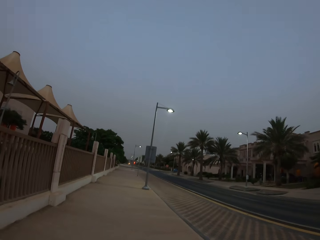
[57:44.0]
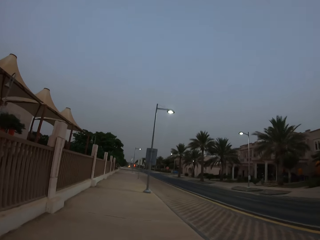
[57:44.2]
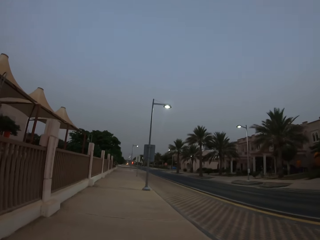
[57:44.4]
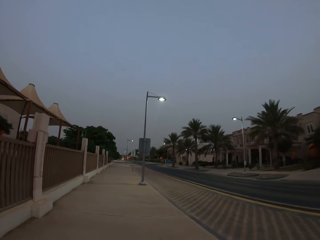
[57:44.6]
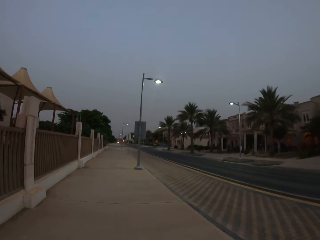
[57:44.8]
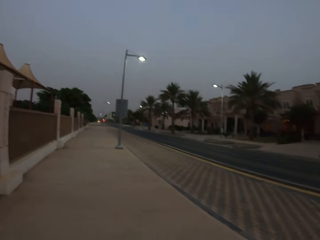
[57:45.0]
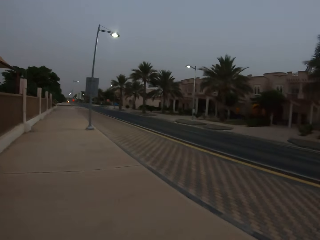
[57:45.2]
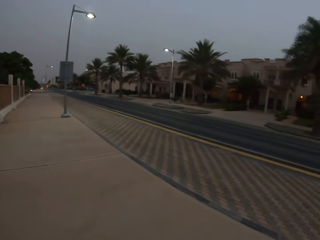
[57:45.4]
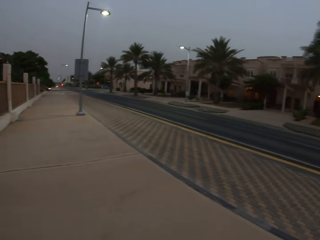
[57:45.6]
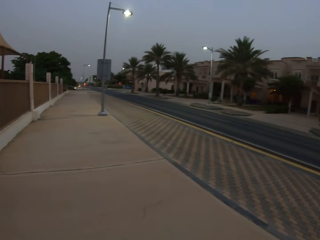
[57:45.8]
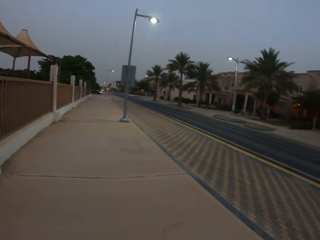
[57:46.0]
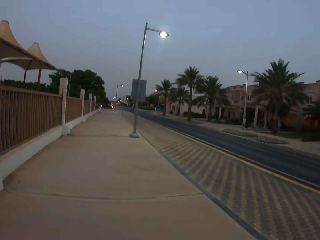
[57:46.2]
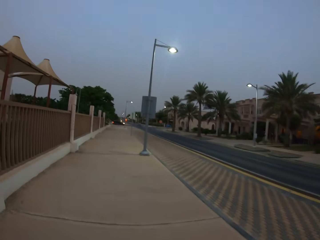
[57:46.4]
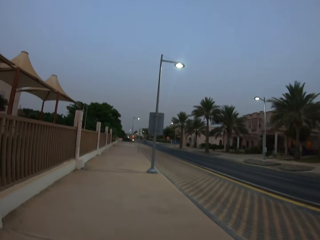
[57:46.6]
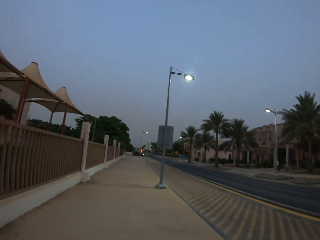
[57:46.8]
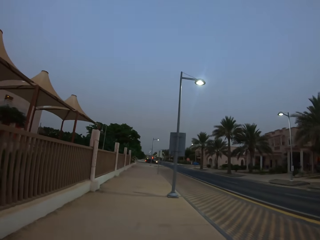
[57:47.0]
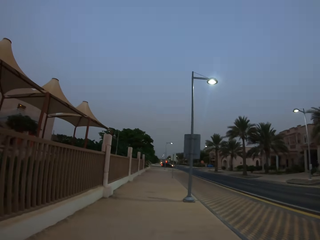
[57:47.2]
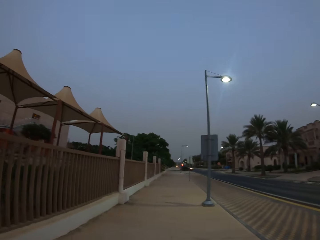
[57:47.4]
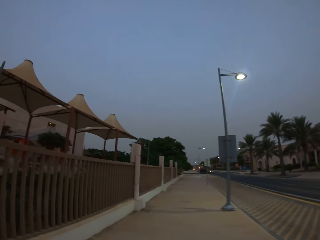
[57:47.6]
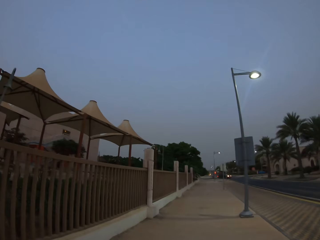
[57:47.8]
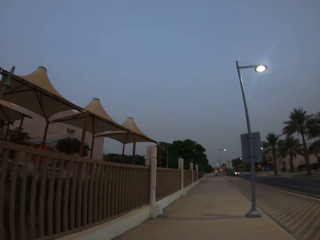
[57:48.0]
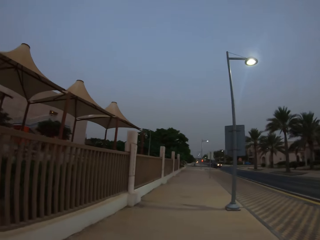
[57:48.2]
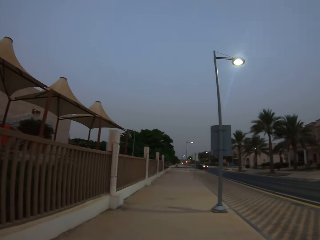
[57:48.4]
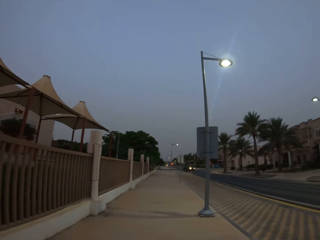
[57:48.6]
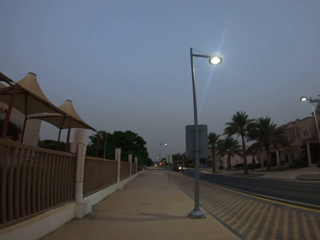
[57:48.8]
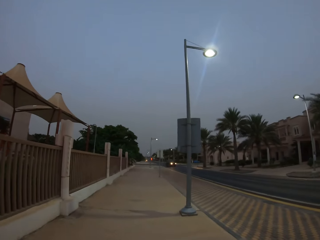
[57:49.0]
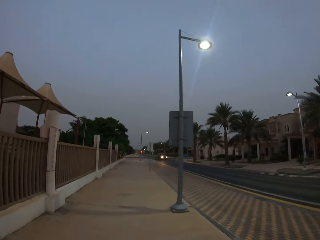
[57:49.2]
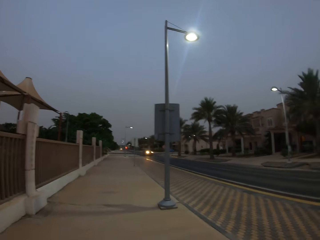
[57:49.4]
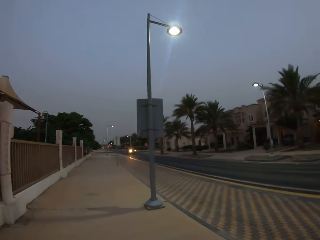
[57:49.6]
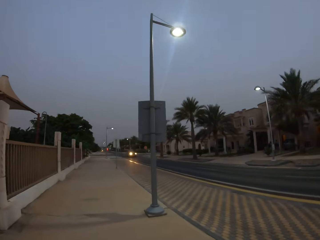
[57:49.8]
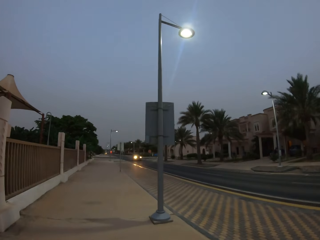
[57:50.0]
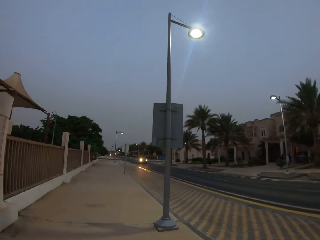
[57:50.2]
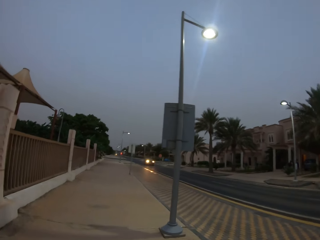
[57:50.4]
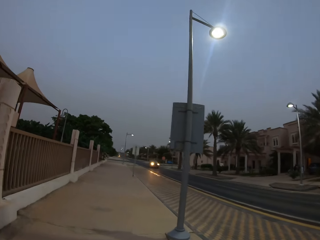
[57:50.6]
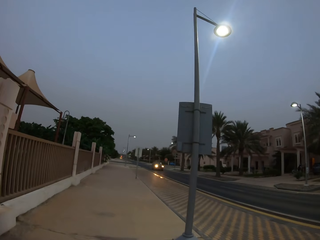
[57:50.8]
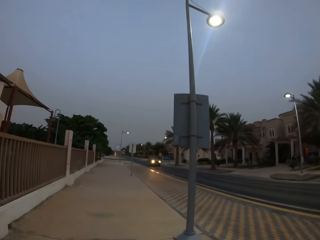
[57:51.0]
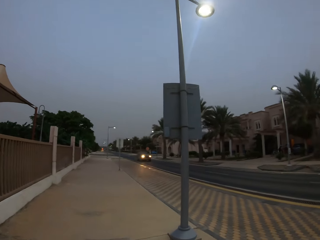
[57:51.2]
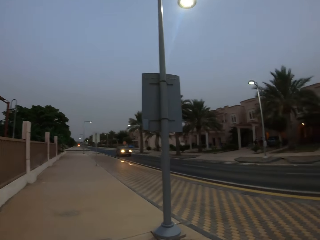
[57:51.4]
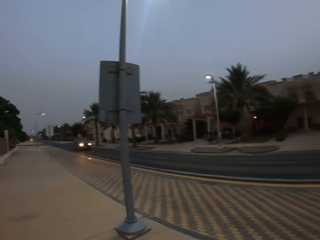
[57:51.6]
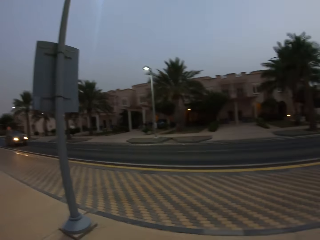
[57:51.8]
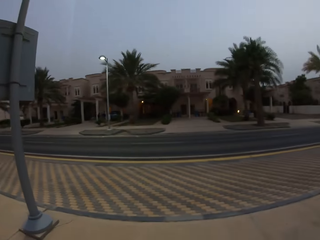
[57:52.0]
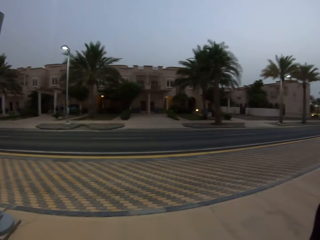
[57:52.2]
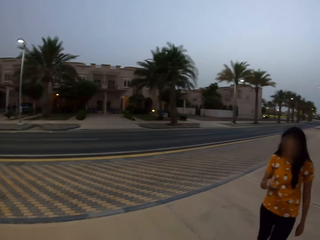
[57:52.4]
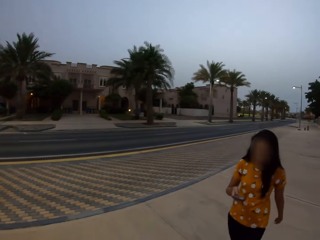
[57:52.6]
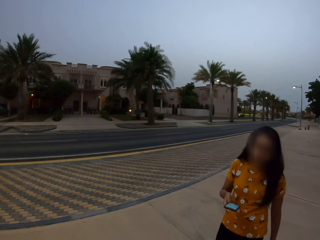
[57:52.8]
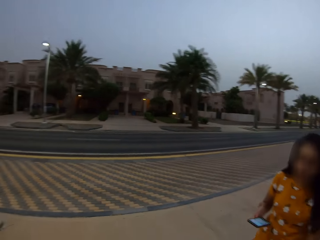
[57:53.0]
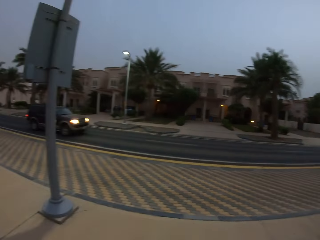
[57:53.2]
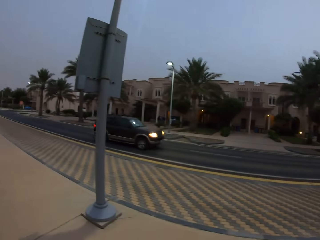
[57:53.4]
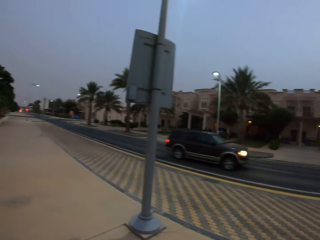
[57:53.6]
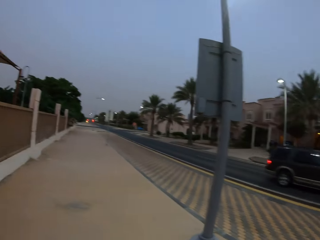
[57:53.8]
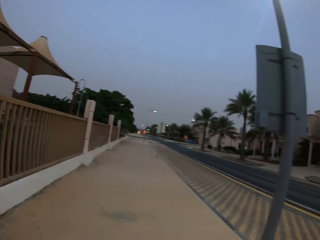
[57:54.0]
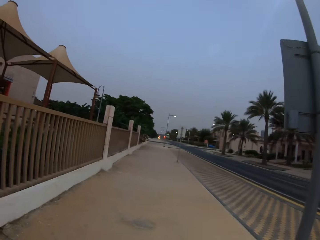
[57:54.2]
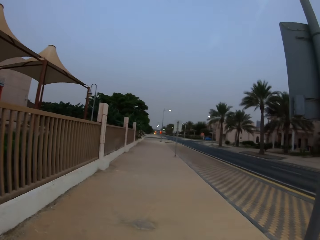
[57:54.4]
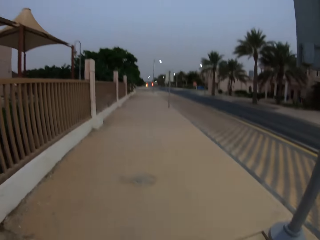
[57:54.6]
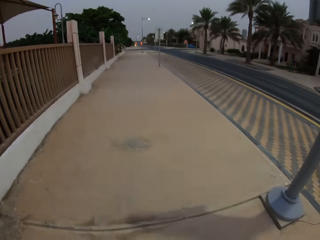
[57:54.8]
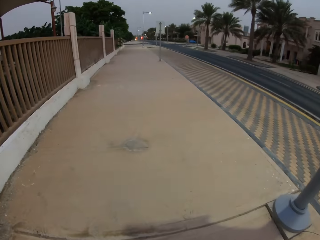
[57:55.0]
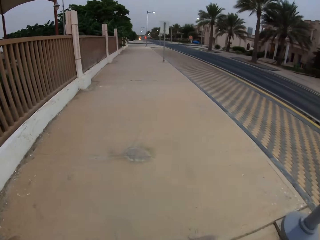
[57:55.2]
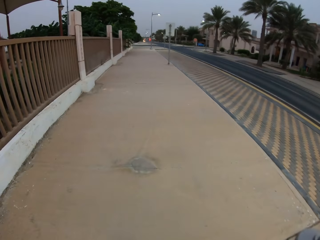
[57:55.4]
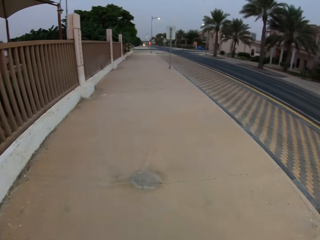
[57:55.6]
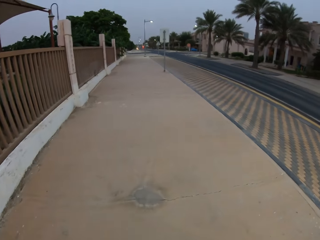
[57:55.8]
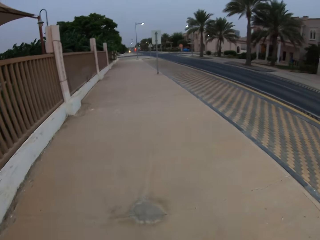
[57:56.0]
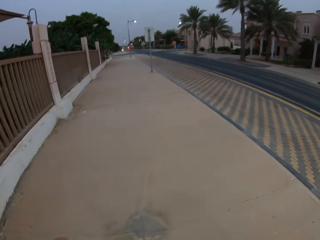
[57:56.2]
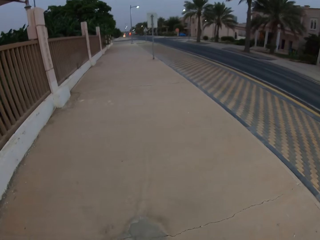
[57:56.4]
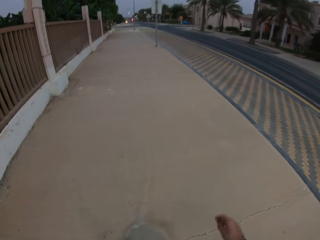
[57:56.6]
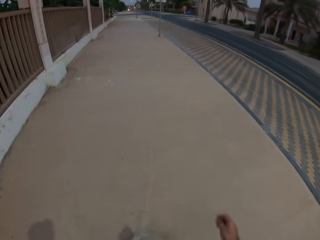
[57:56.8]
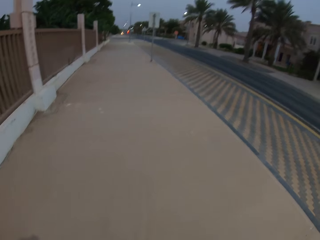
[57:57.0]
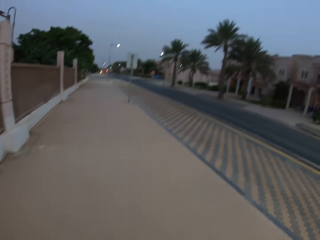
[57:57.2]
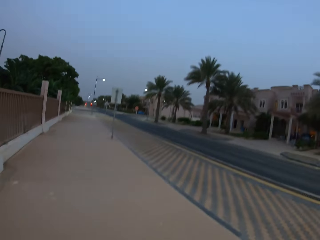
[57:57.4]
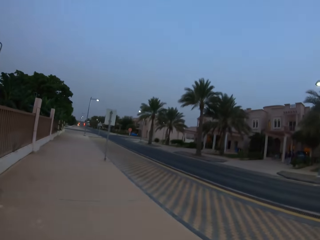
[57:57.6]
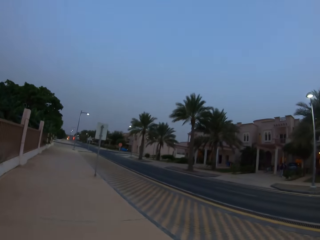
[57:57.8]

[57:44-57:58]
The camera wearer looks around and walks around. A woman looks at a phone. The camera wearer looks behind. They walk. They look forward.

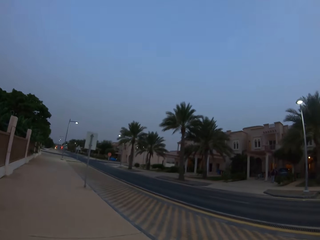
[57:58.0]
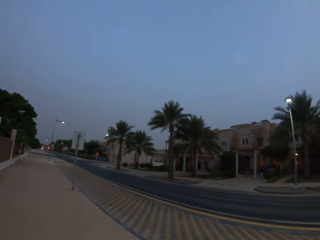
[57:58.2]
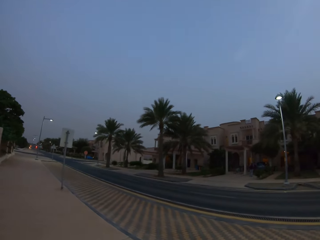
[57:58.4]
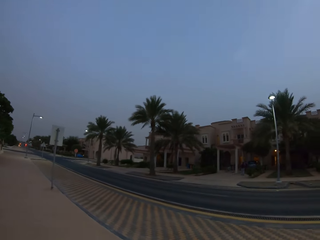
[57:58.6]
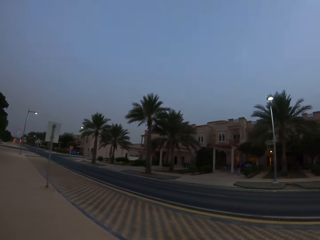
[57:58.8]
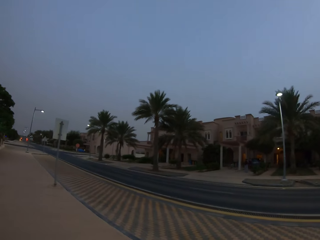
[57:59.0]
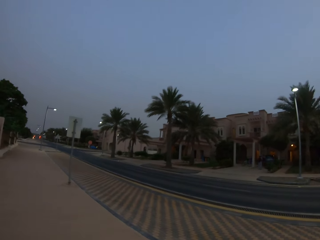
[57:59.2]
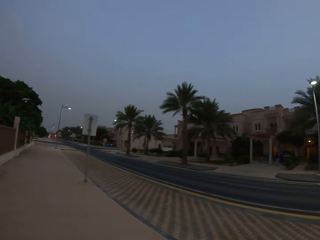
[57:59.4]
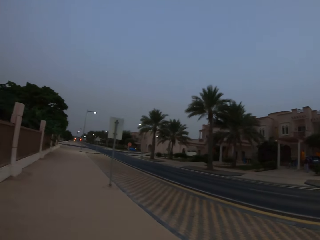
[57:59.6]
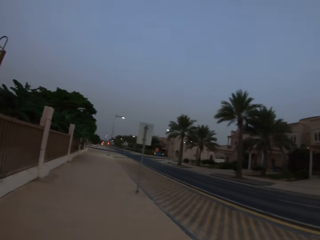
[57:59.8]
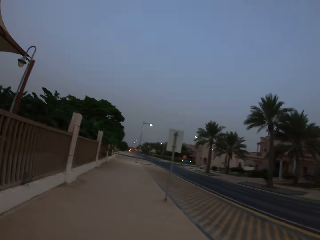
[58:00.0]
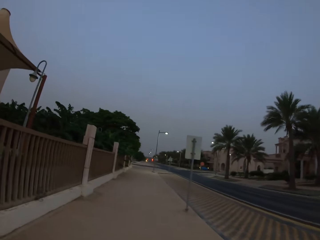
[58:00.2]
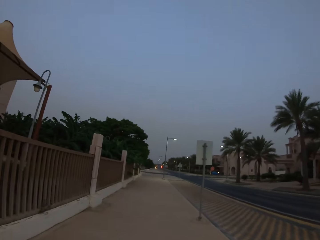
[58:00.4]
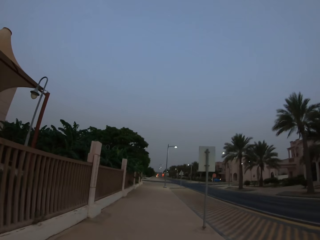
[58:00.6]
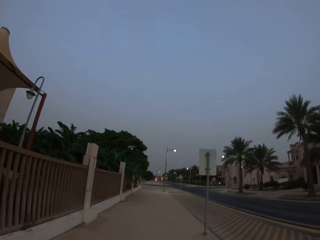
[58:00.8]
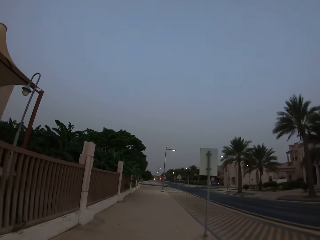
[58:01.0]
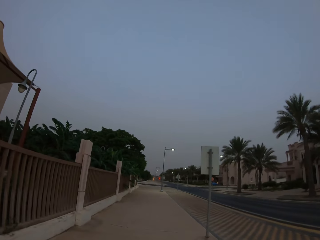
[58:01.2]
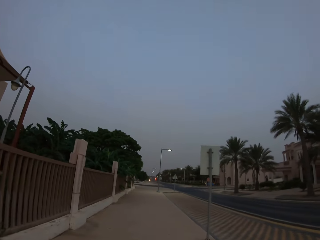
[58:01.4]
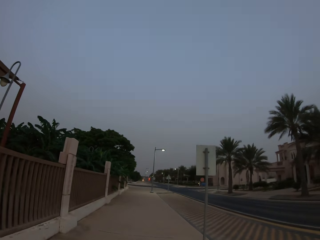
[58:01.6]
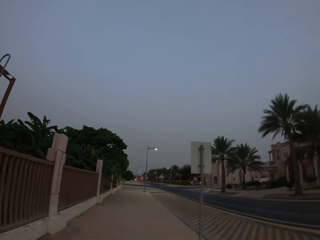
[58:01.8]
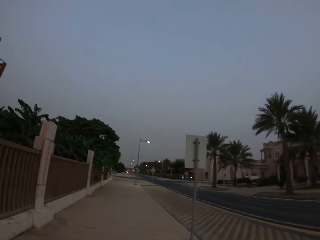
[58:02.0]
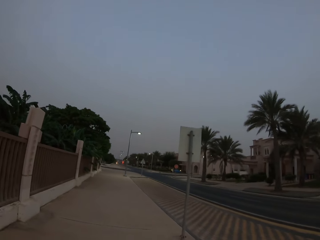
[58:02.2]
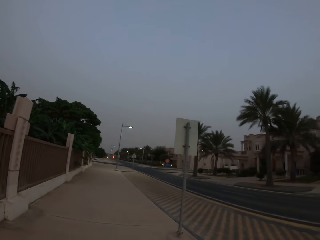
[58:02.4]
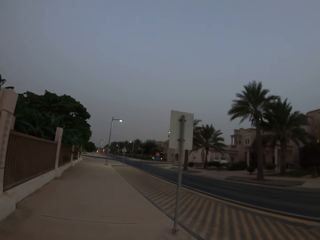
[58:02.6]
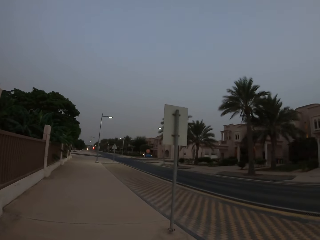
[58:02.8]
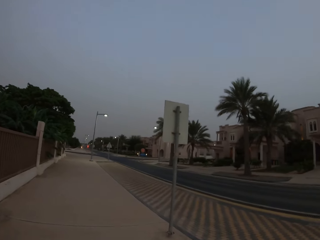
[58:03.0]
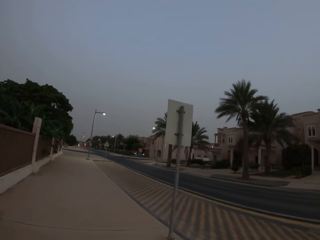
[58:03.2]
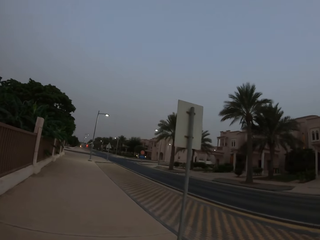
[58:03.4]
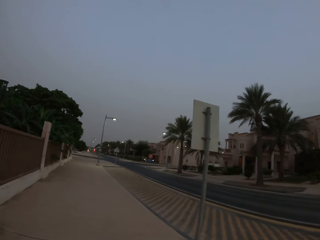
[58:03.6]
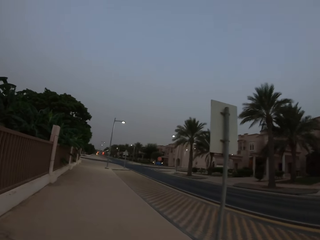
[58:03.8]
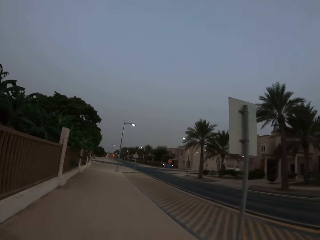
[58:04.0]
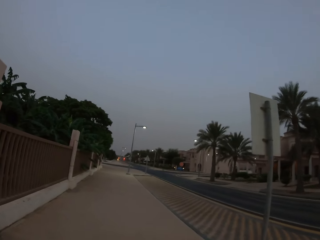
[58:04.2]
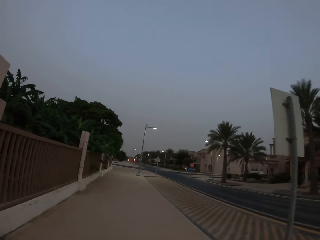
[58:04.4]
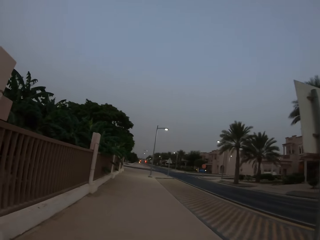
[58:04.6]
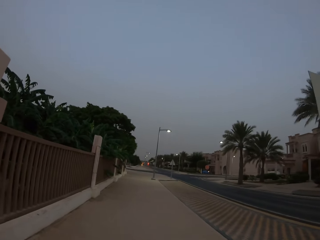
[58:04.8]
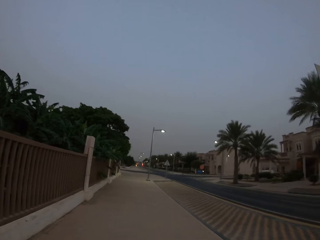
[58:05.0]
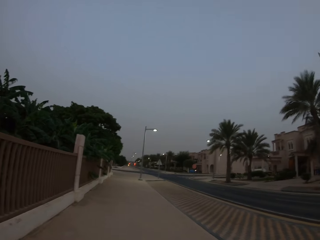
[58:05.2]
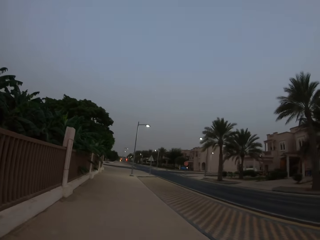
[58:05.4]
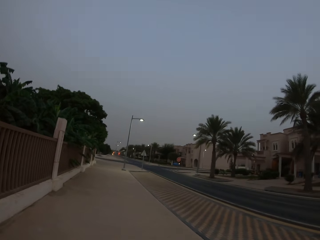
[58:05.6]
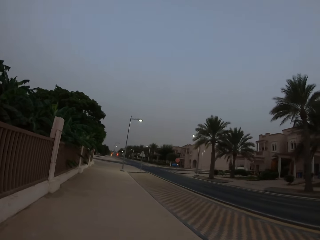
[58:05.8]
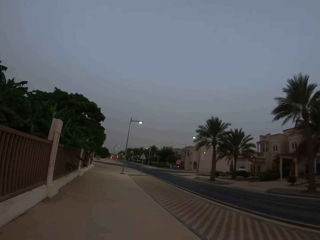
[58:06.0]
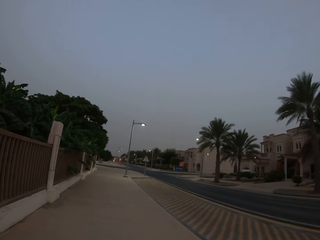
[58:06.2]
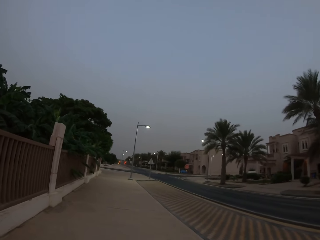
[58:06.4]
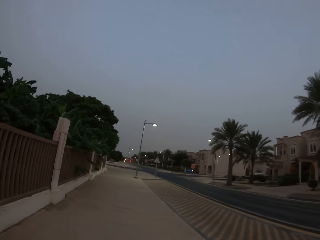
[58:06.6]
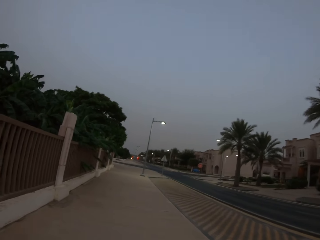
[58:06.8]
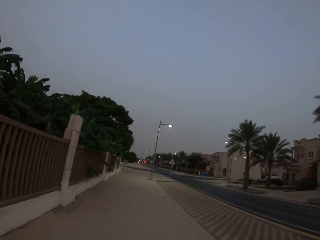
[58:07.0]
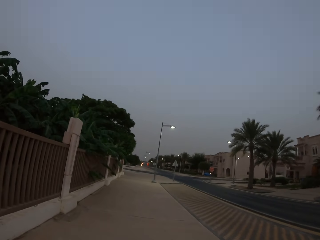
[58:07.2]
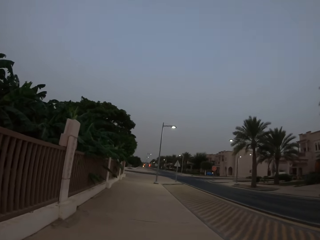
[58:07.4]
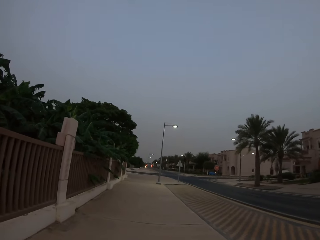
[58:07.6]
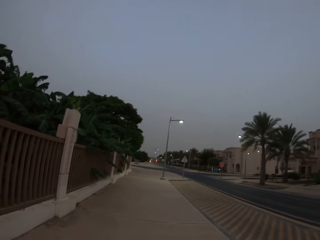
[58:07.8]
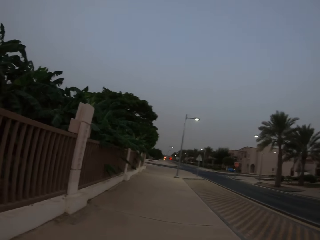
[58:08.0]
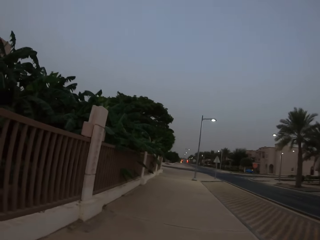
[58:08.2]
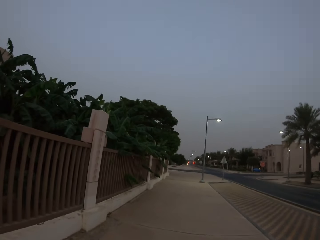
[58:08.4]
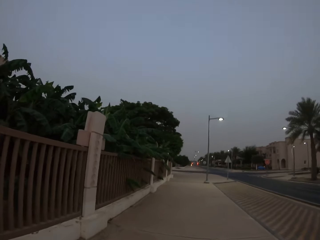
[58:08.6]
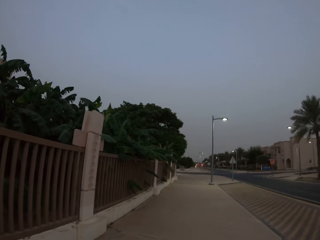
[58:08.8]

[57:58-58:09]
The camera wearer looks around and walks around.
